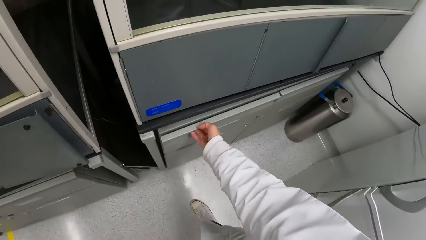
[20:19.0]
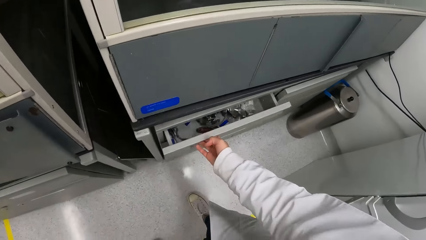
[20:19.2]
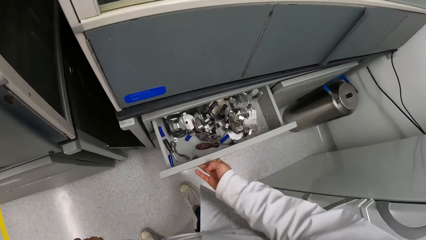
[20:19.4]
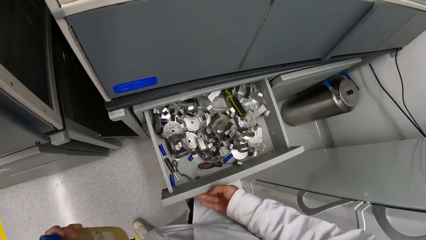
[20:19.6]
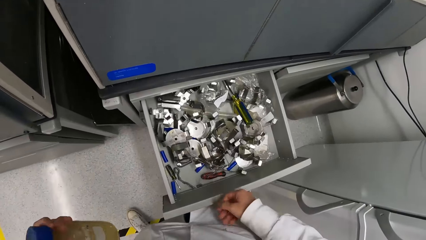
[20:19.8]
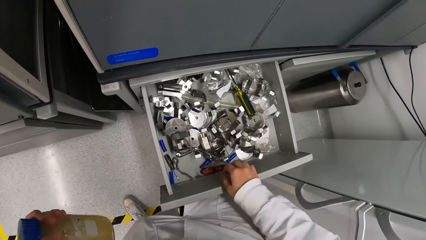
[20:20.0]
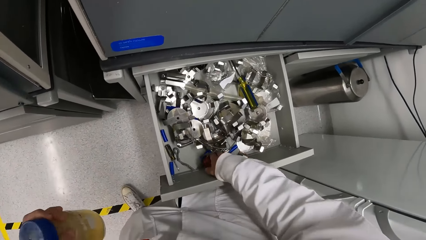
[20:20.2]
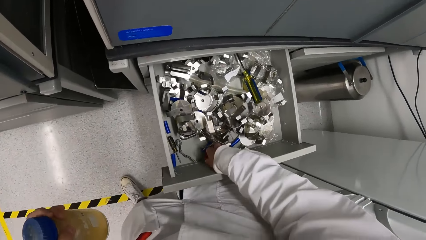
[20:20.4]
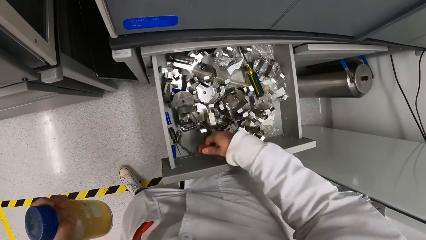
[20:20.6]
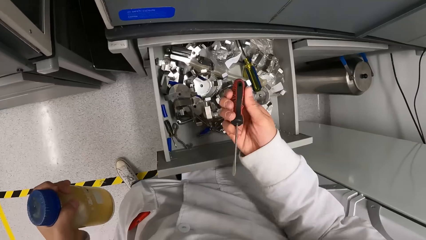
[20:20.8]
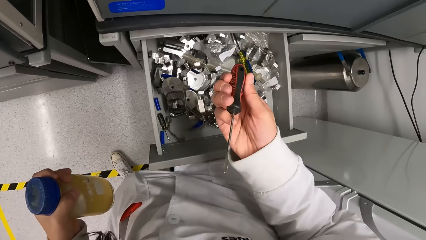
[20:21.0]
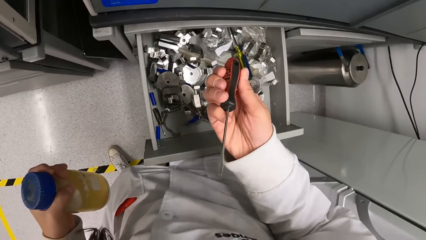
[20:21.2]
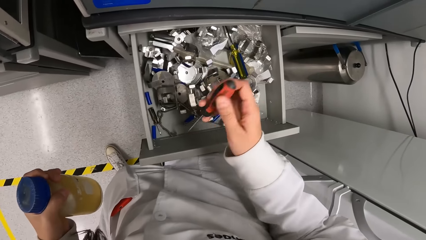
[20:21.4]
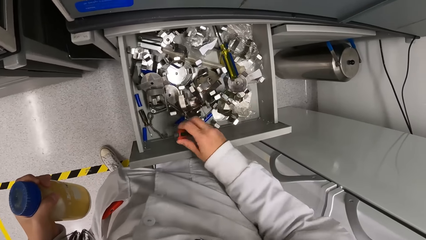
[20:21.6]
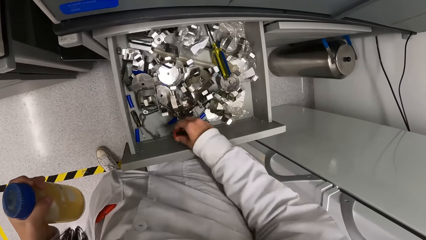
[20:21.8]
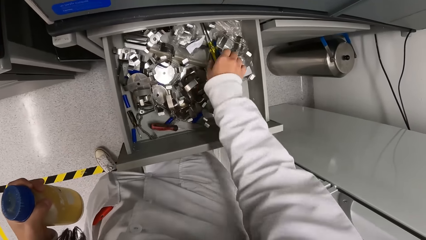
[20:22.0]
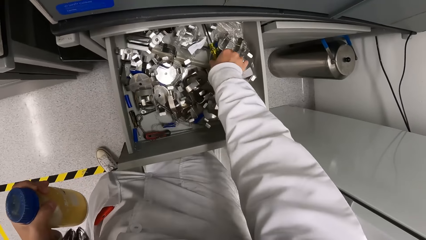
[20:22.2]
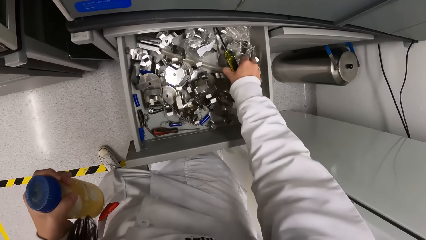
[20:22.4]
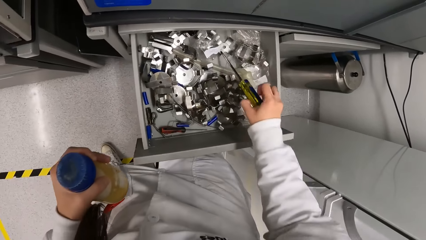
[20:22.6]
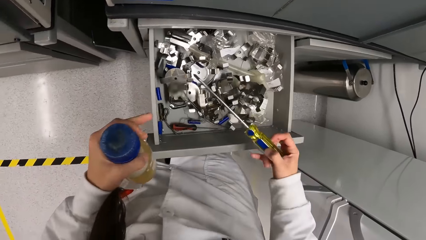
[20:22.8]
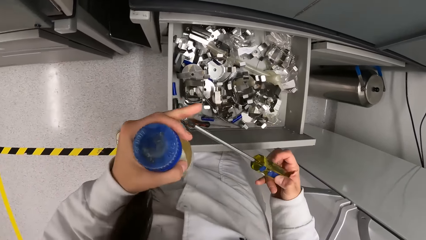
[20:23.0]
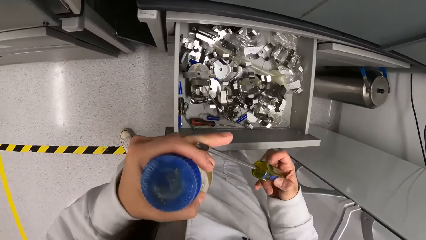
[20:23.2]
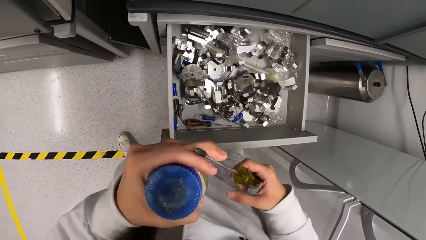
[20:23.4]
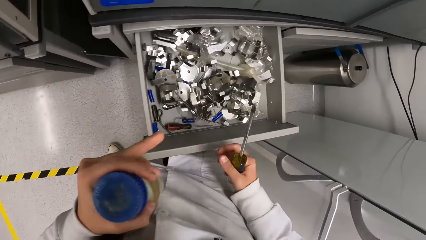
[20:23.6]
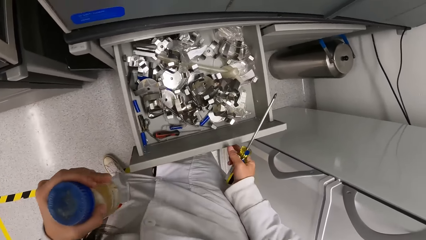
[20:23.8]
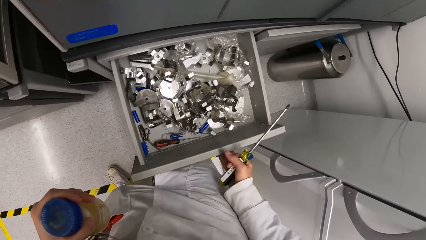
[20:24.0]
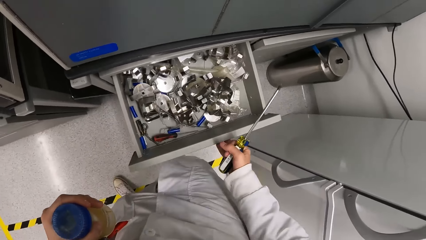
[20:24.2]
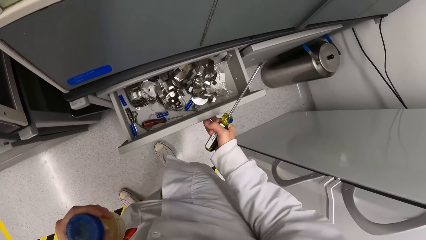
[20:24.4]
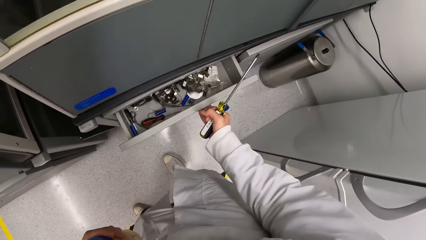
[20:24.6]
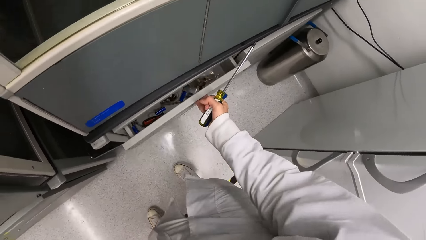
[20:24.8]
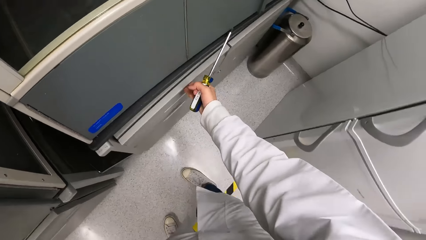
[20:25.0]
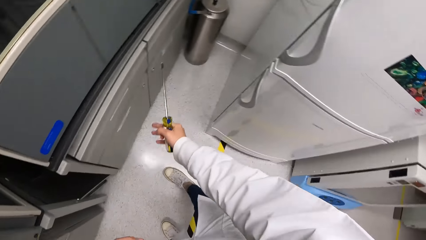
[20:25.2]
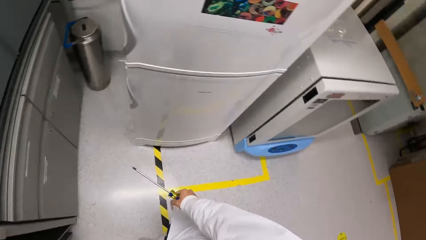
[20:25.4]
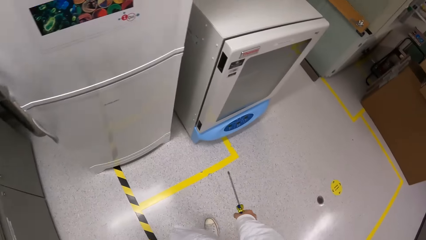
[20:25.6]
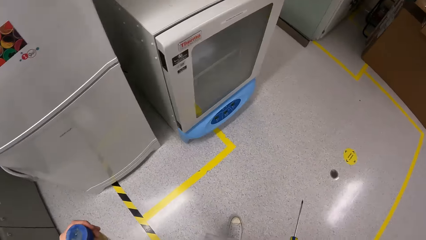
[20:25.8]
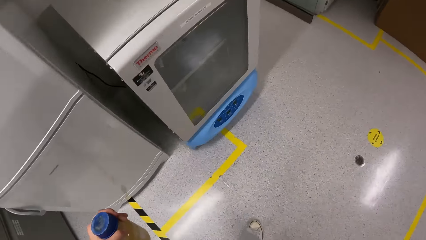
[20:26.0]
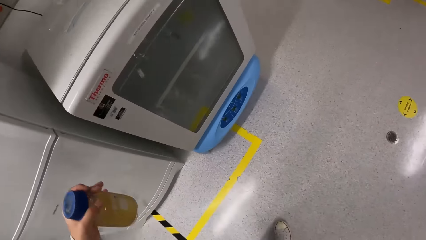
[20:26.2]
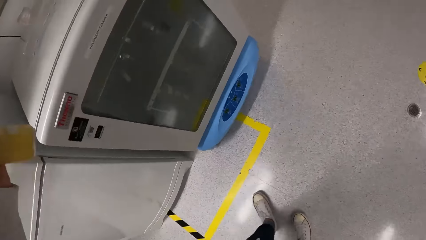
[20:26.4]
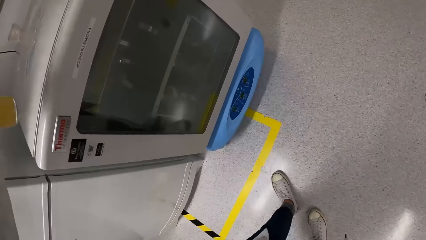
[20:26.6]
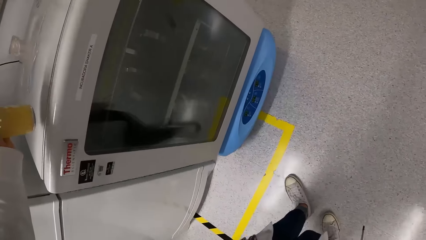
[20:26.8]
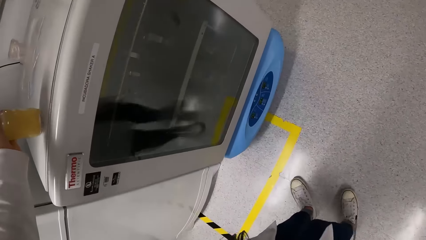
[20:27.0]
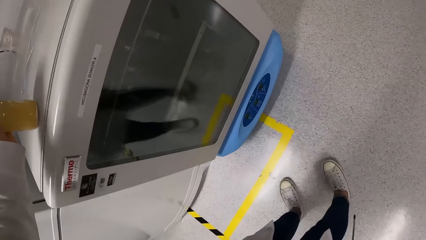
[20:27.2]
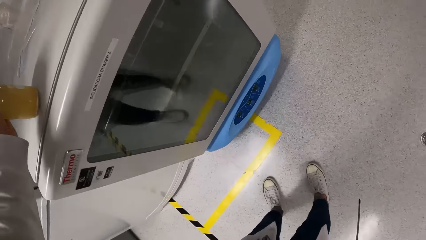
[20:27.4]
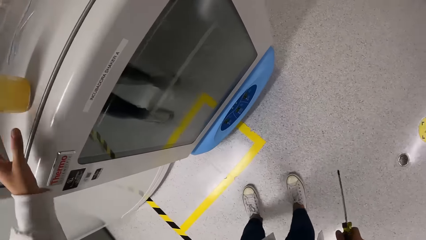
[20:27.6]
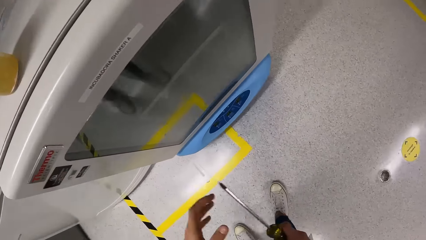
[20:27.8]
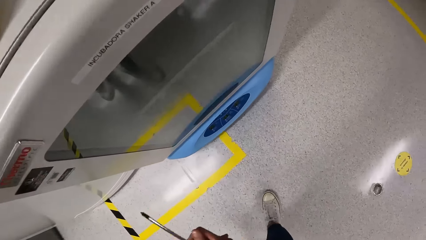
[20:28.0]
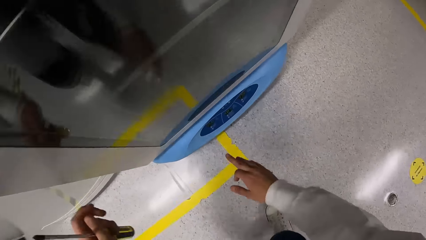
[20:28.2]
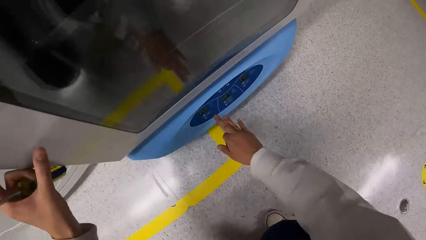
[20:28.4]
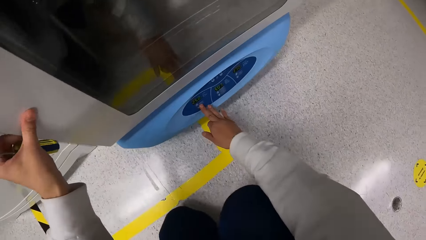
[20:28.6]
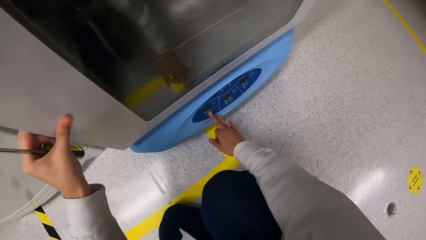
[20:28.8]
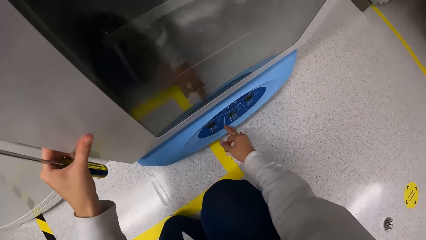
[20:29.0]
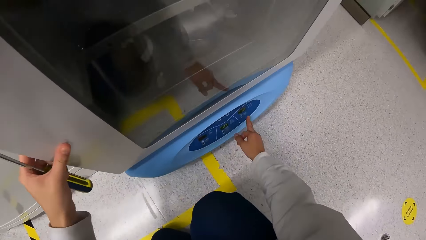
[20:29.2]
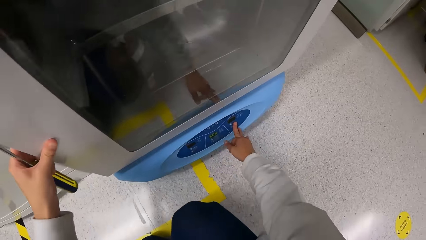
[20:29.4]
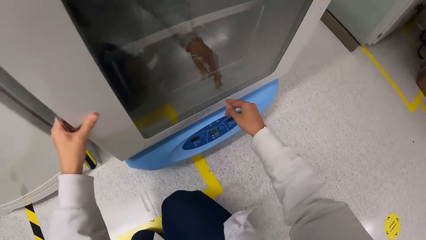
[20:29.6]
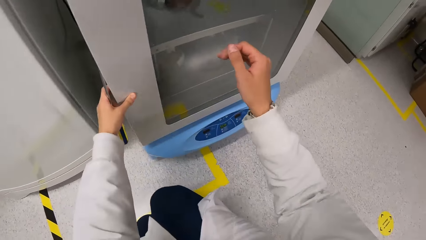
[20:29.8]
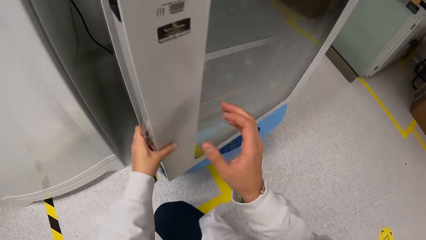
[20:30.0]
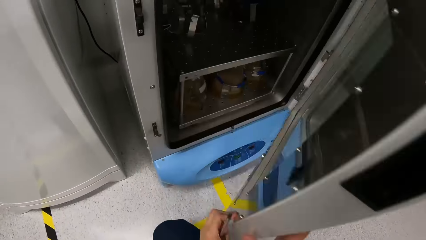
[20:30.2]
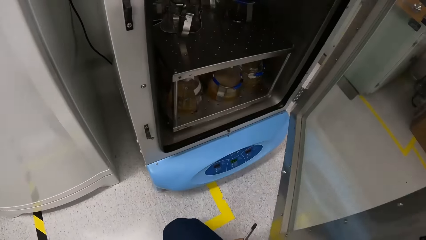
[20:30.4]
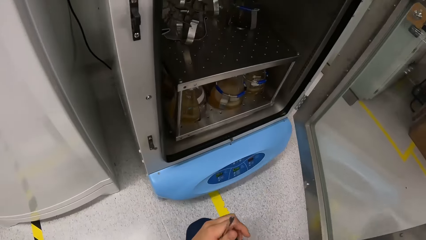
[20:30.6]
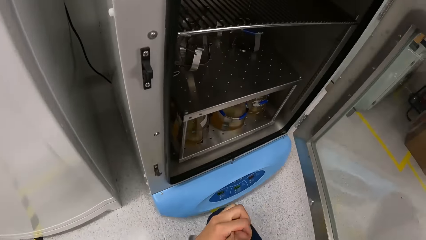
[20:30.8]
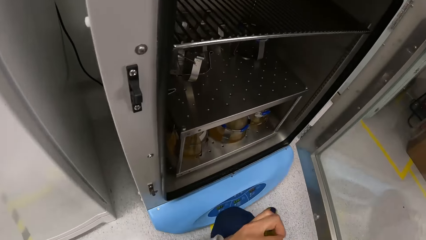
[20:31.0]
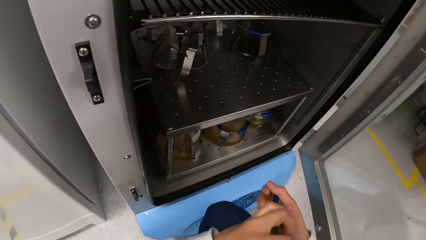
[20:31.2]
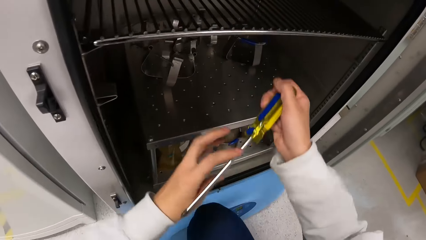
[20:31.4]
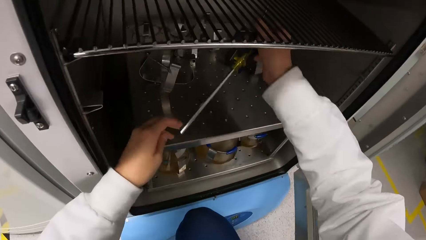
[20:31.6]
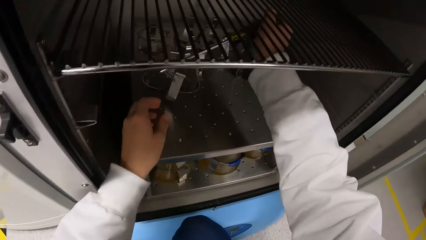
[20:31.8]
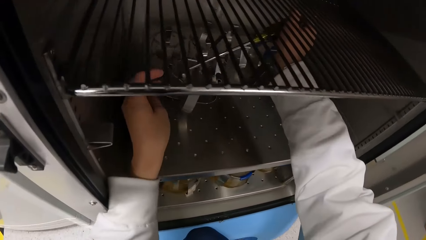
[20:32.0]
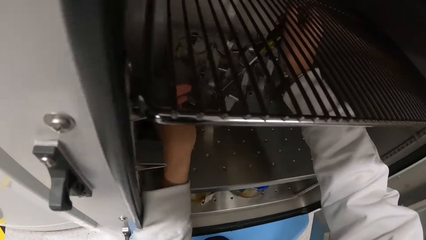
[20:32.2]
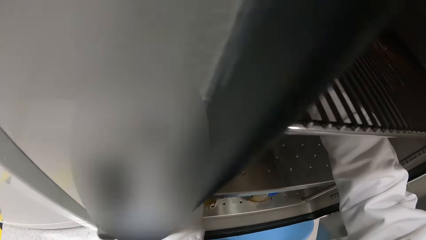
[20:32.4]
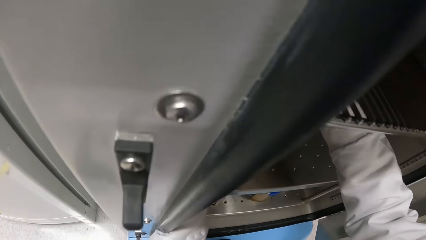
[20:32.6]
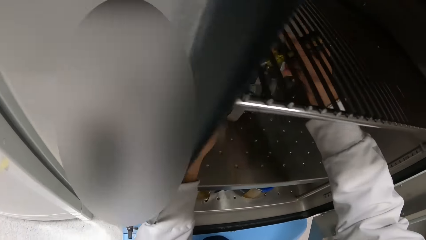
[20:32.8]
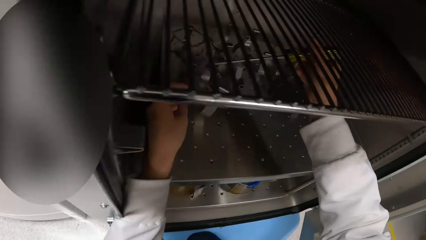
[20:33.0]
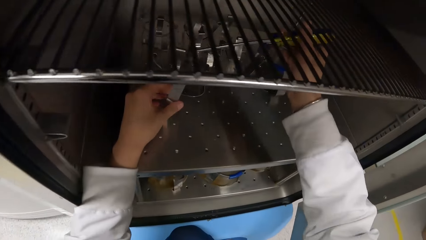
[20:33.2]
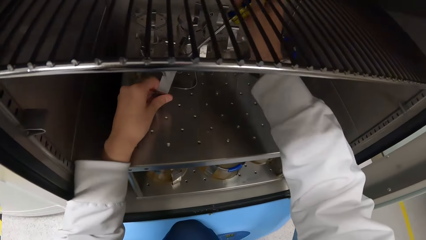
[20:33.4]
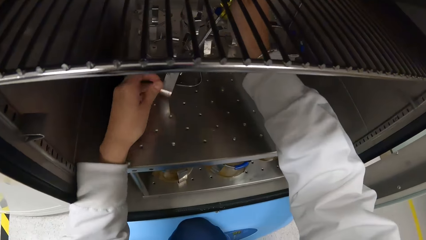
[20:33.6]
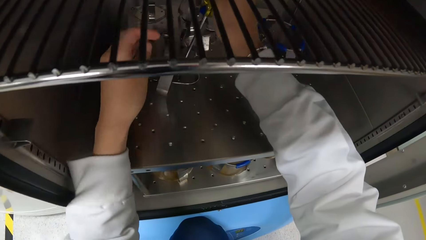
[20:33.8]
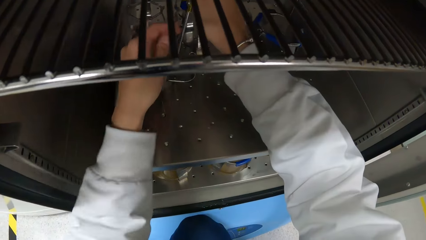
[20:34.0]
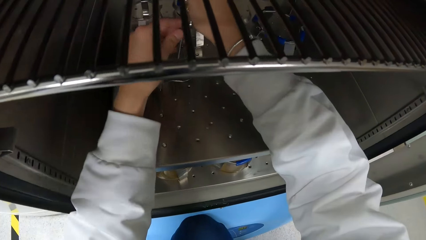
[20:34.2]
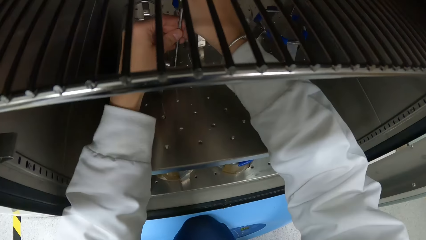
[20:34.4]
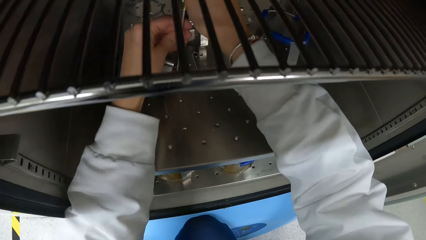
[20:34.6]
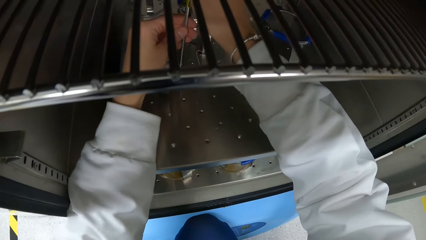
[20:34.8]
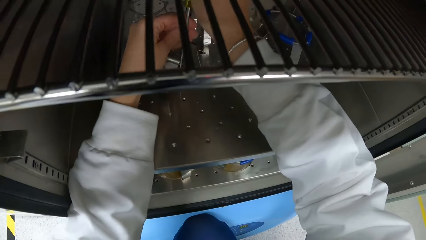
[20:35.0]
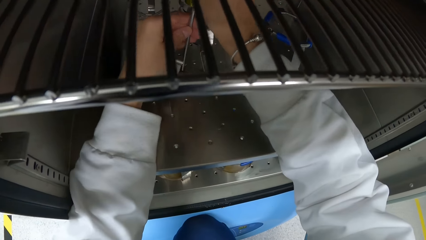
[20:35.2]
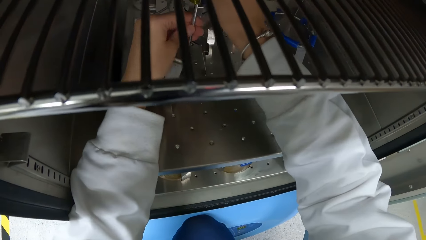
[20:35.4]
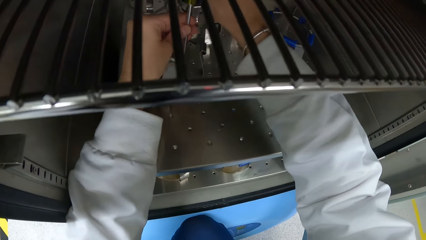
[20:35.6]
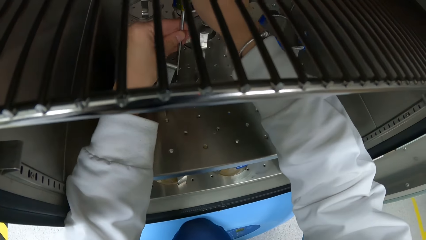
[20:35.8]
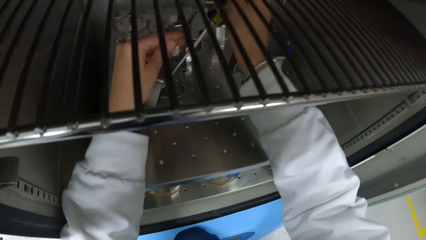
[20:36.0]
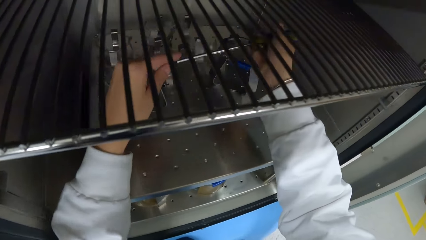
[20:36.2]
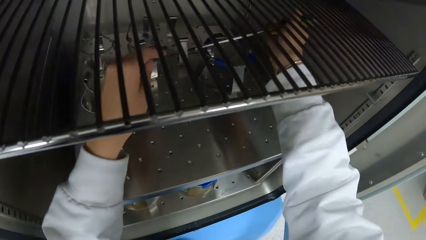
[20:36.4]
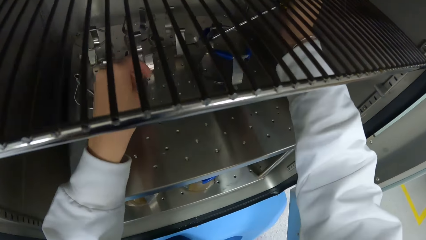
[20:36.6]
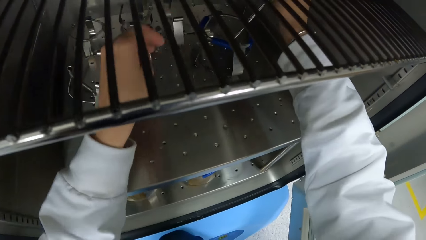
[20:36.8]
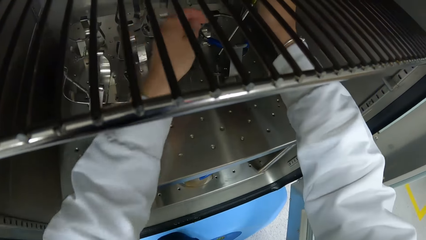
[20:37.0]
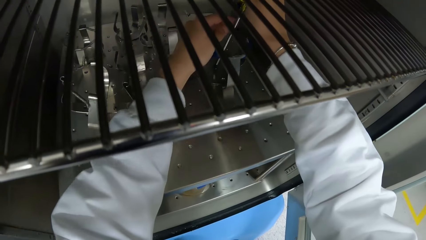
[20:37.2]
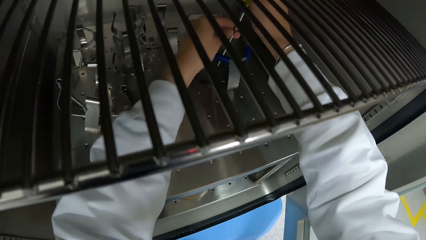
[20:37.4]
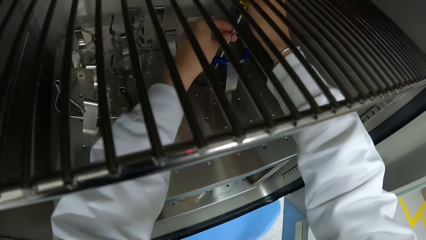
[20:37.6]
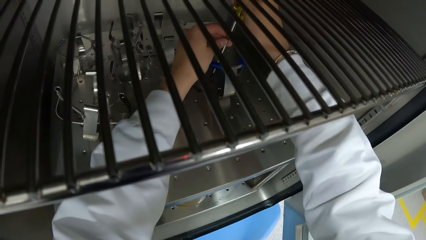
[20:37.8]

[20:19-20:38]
The camera wearer opens a drawer with his right hand. He takes a screwdriver from the drawer with his right hand. He drops the screwdriver inside the drawer with his right hand. He takes the screwdriver from the drawer with his right hand. He closes the drawer with his right hand. He drops the bottle on top of an incubator shaker machine. He operates the incubator shaker machine with his right hand. He opens the incubator shaker machine with his left hand. He tightens the inside nuts of the machine using the screwdriver. He loosens a part of the incubator shaker machine with the screwdriver in his right hand.
